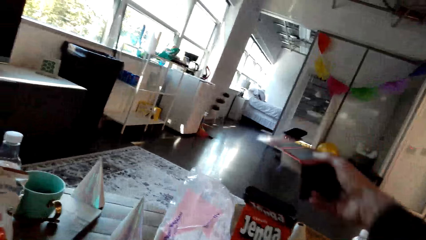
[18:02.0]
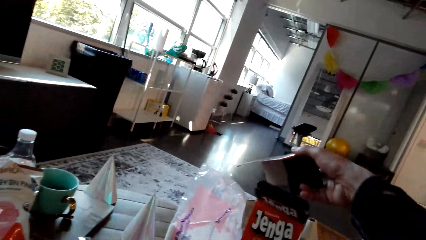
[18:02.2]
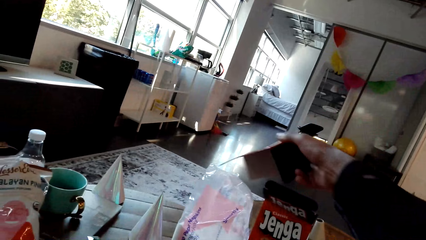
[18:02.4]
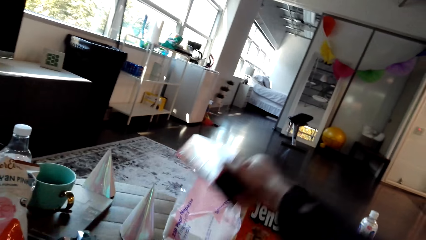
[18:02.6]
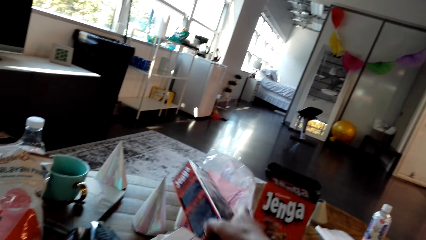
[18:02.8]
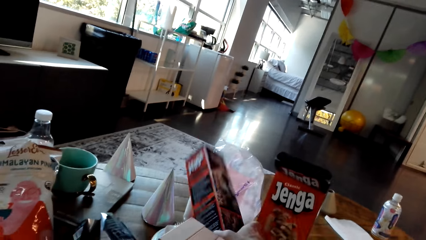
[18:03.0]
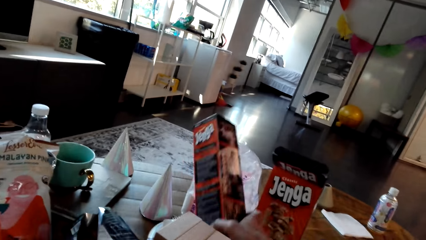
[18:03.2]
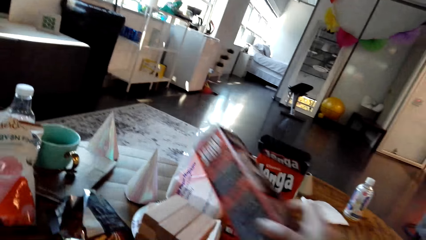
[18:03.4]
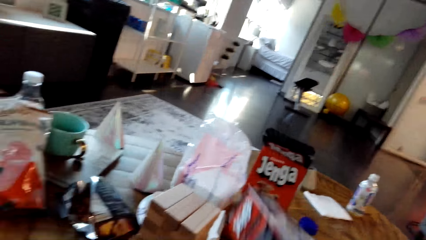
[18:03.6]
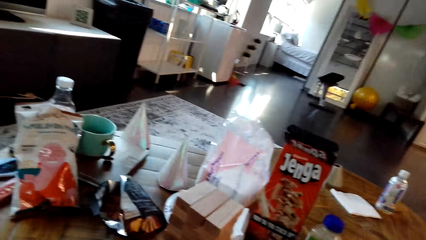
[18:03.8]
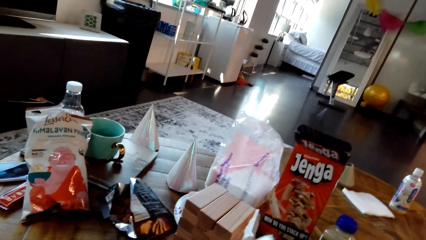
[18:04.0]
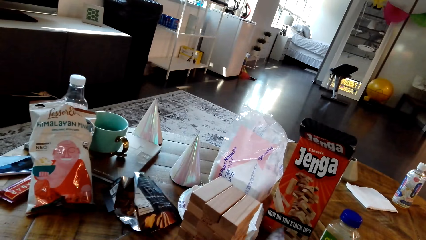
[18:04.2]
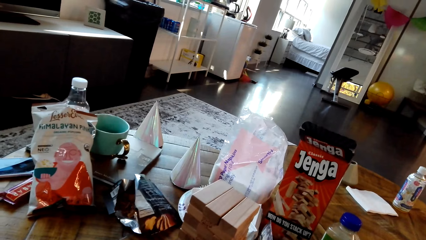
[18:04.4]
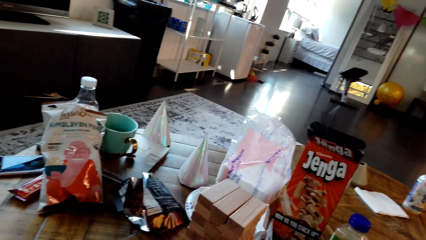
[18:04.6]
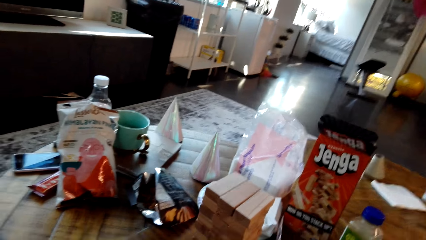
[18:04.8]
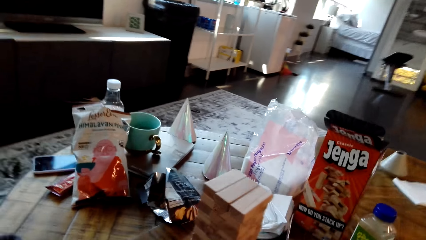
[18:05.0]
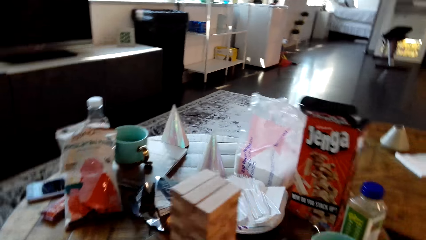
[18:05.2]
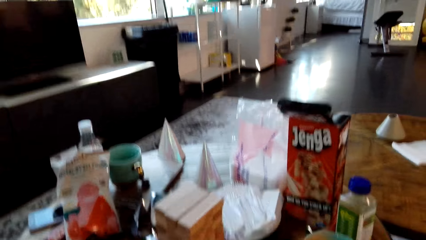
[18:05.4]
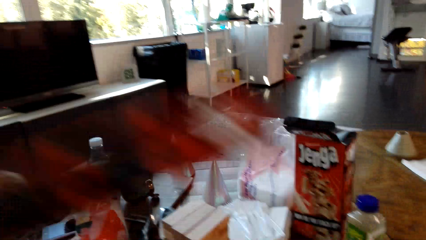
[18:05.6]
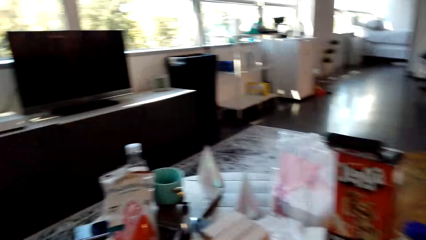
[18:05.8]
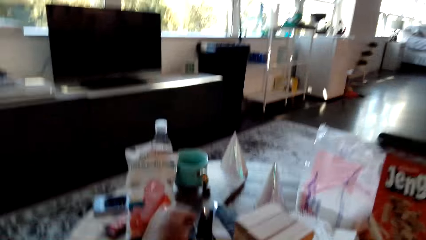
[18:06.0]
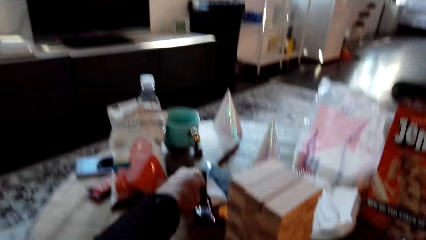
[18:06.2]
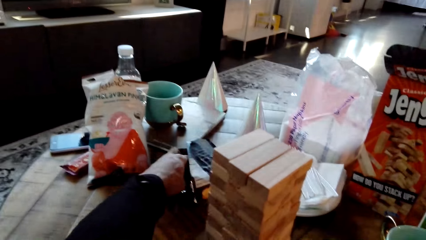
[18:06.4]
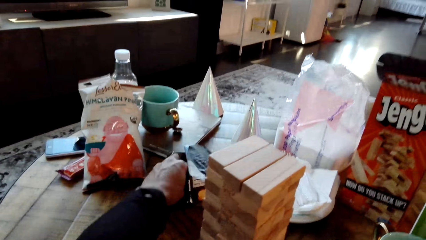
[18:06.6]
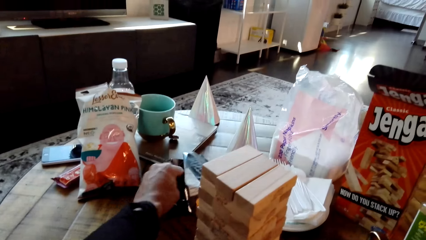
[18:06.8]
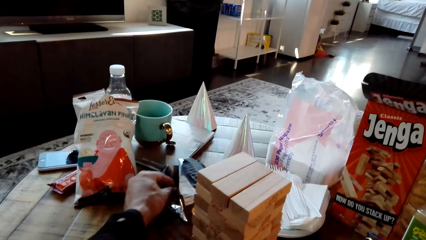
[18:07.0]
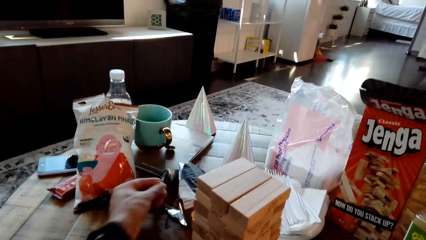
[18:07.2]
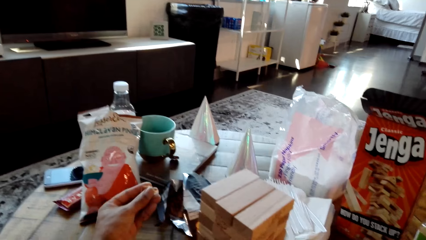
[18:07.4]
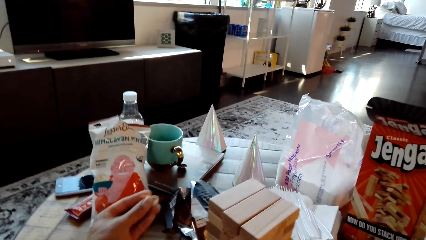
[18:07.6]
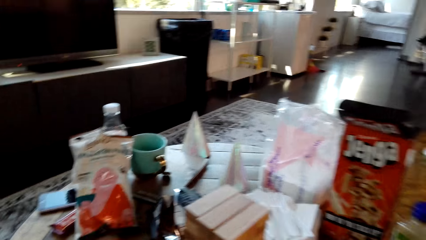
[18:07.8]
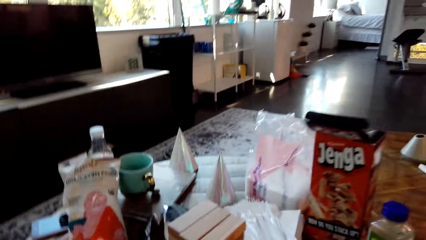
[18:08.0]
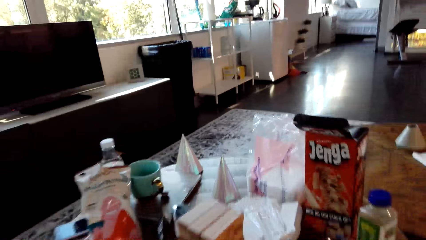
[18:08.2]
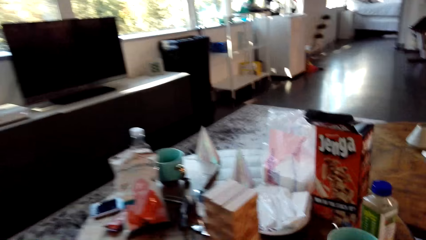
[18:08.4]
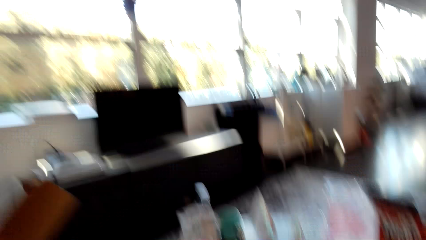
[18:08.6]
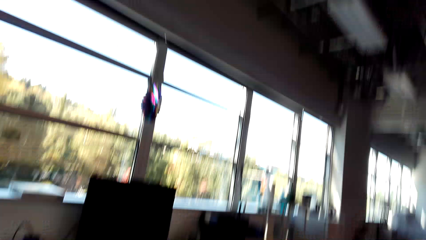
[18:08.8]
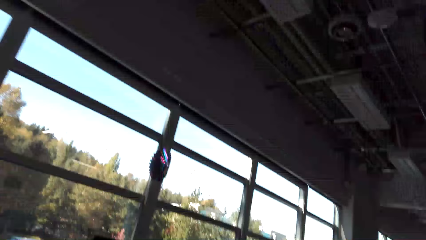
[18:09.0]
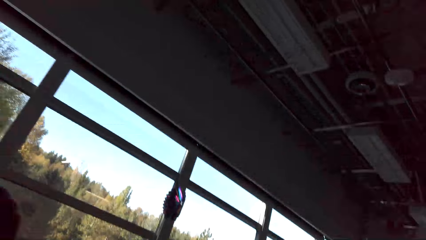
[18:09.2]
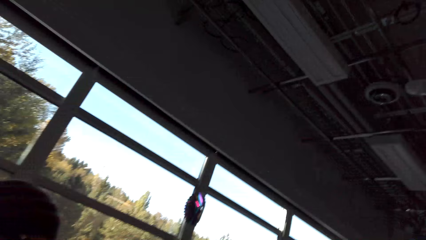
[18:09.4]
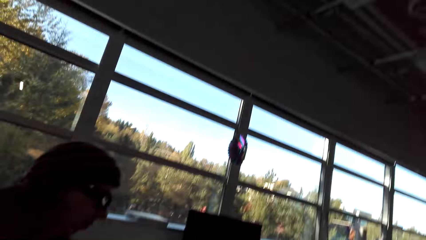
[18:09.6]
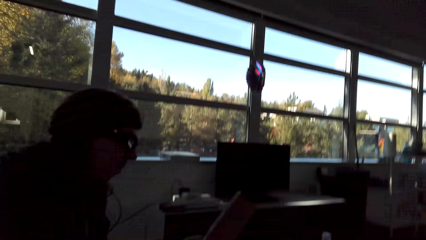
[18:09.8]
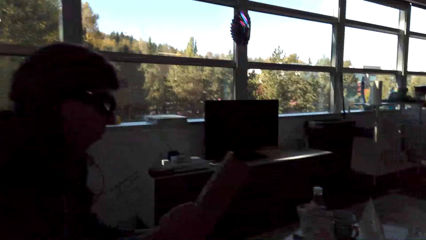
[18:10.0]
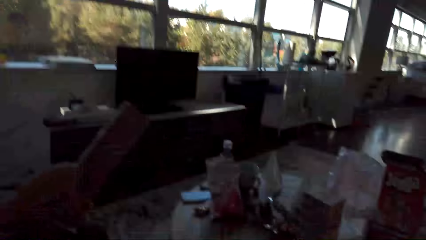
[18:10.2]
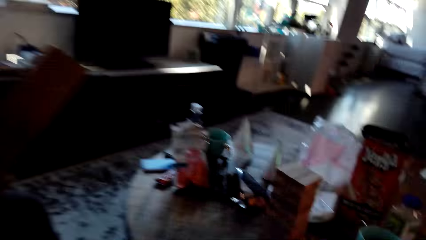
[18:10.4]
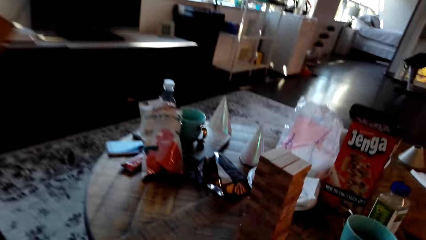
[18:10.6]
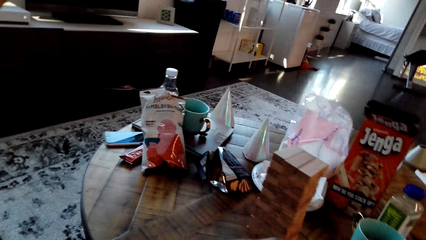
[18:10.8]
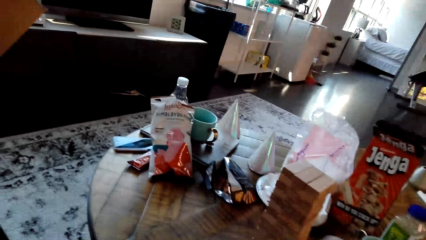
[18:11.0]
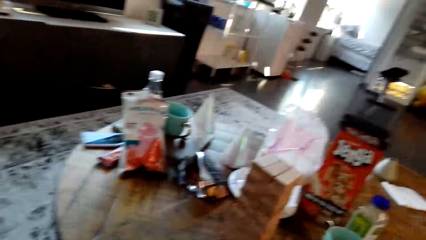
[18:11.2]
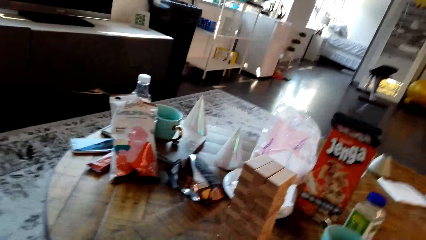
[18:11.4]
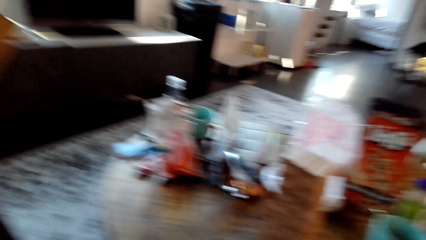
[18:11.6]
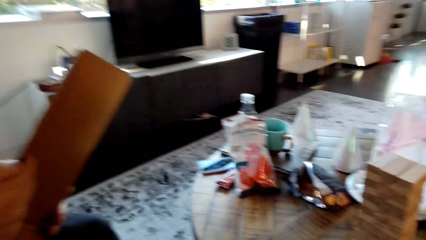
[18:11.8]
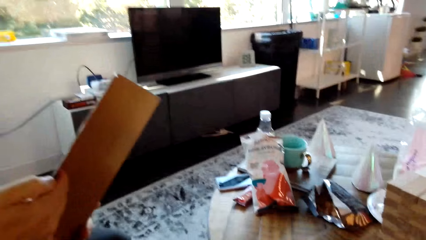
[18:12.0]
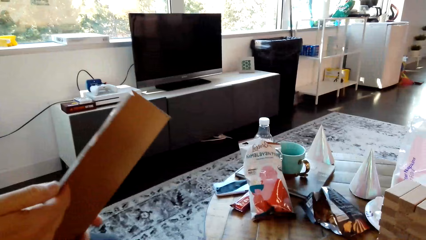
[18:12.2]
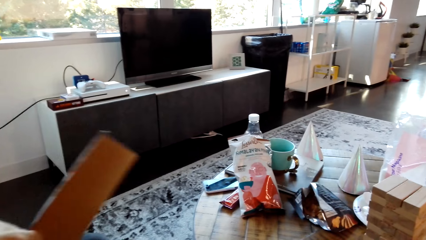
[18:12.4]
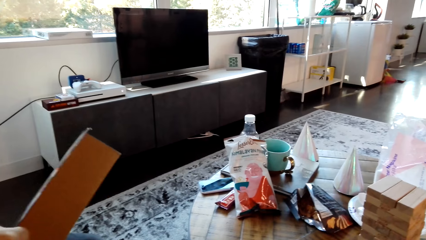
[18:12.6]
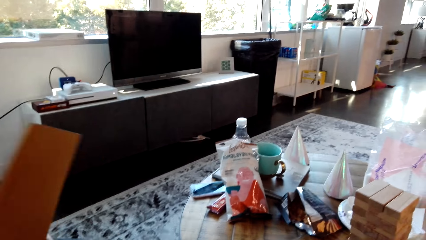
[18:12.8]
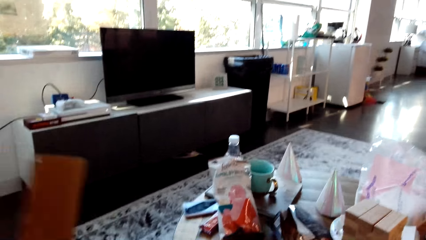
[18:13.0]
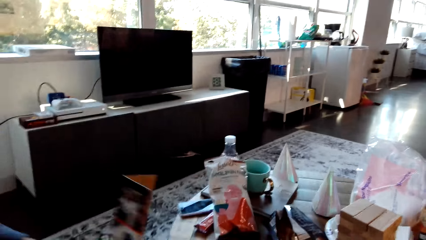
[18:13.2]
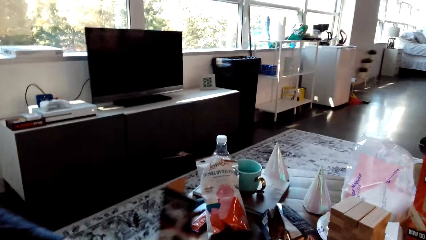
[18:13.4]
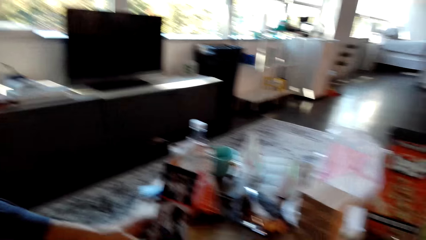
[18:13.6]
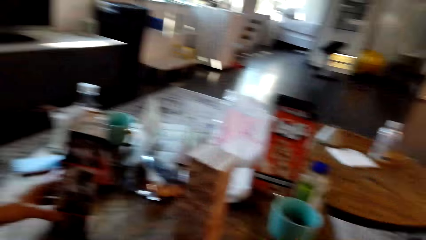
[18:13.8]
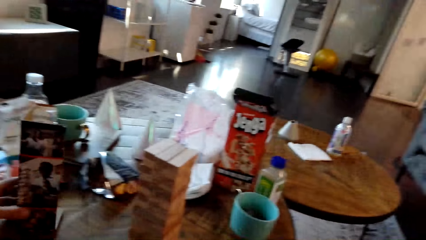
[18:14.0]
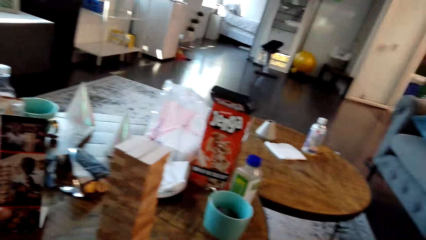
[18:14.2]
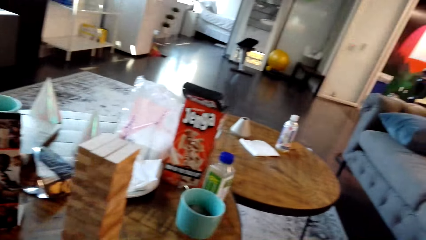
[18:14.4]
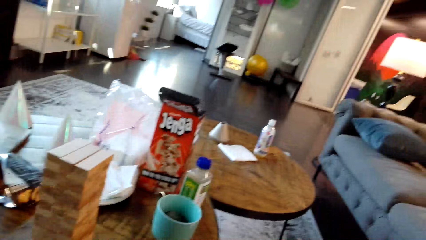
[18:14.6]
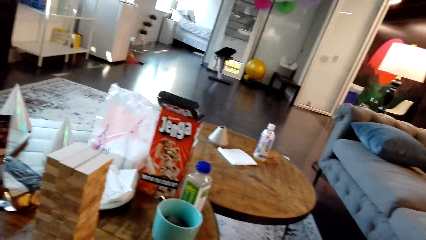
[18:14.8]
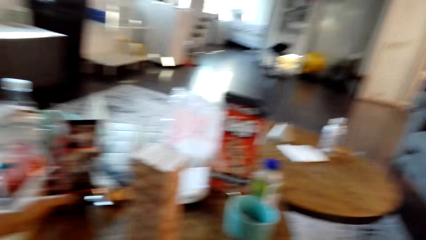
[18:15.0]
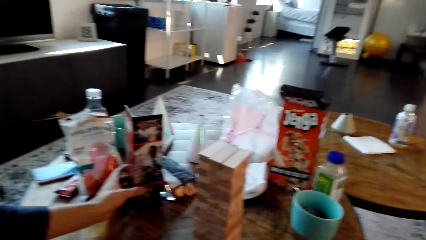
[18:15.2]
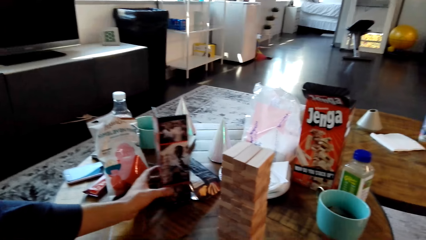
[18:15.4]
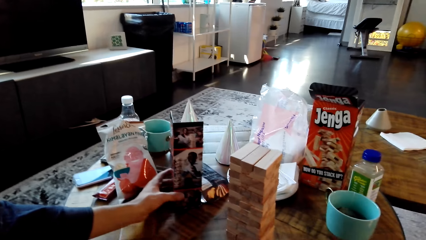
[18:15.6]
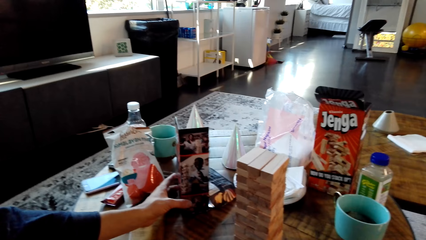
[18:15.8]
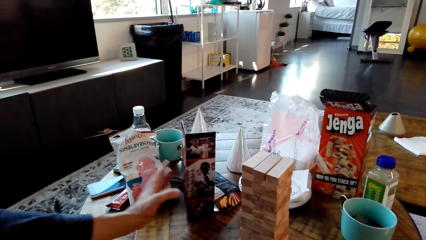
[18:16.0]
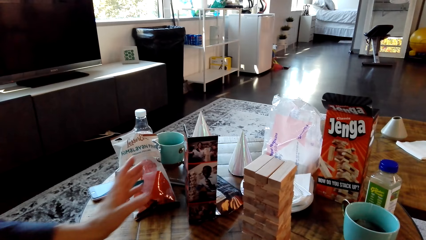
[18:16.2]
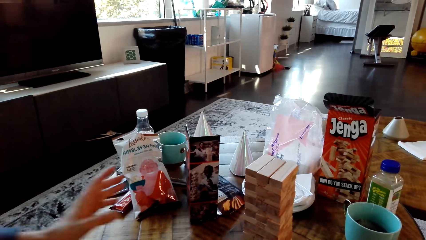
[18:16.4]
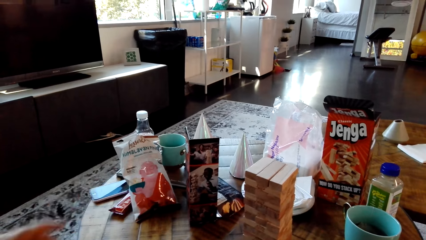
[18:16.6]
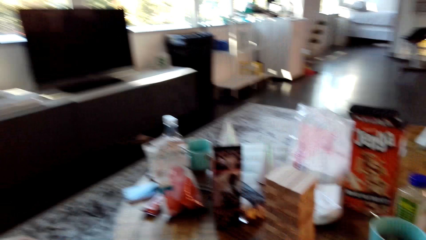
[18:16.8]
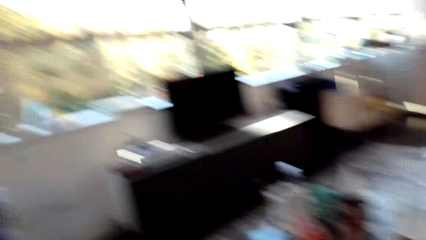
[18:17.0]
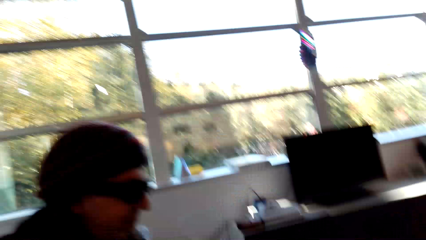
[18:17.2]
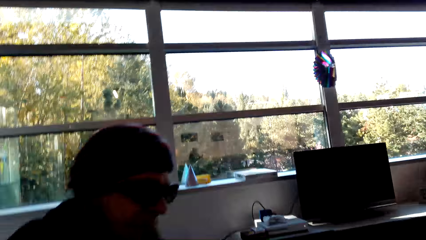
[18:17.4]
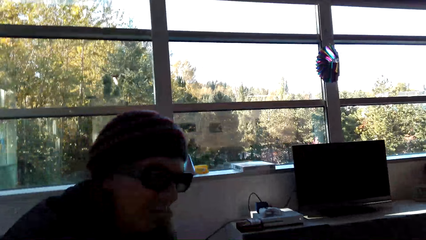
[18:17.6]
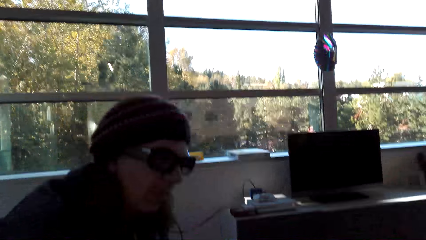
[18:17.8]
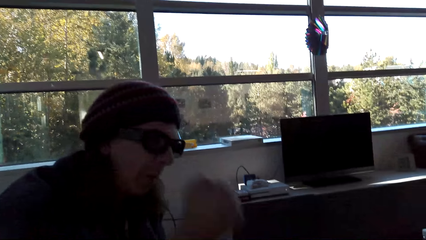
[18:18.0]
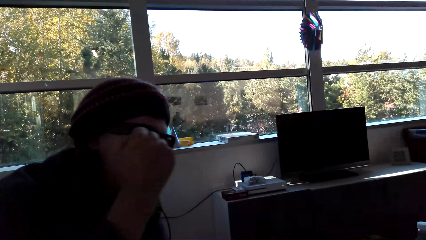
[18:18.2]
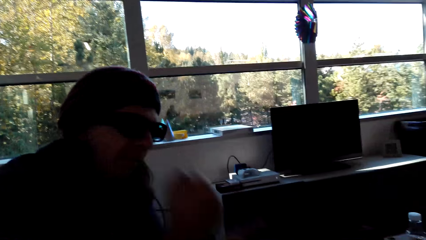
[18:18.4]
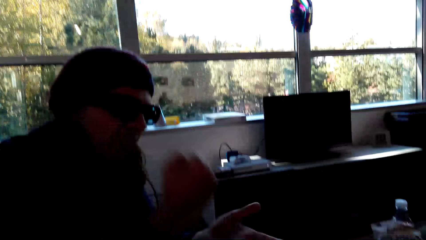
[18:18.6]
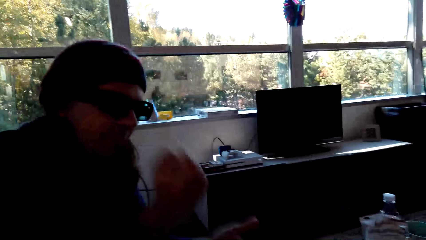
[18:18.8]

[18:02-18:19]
A man puts the box down on the table. The man picks the bites from the packet. The camera wearer picks a snack. The man eats the bites. The camera wearer holds the box on the hand. They dialogue with the man, put the box down on the table, and look around.
